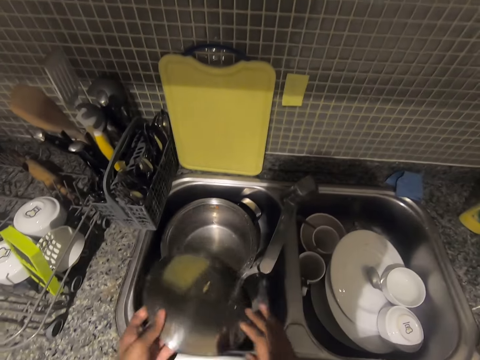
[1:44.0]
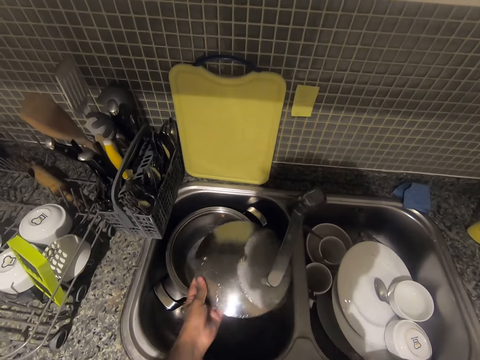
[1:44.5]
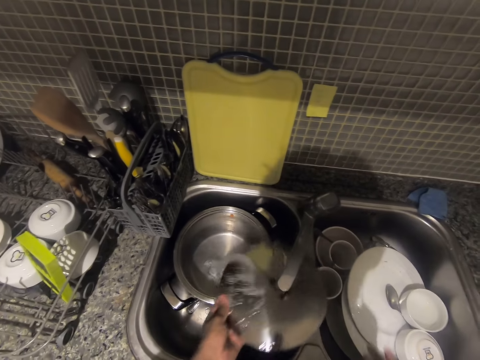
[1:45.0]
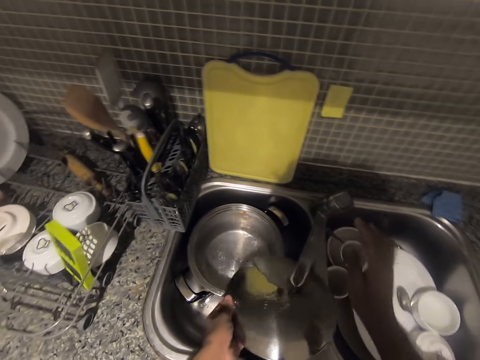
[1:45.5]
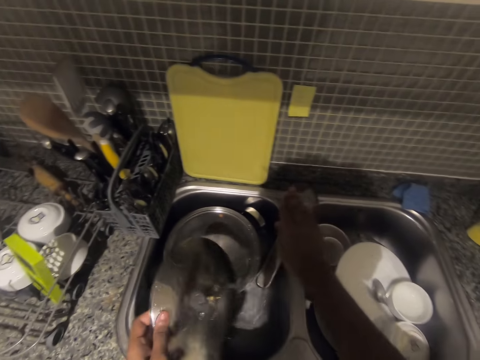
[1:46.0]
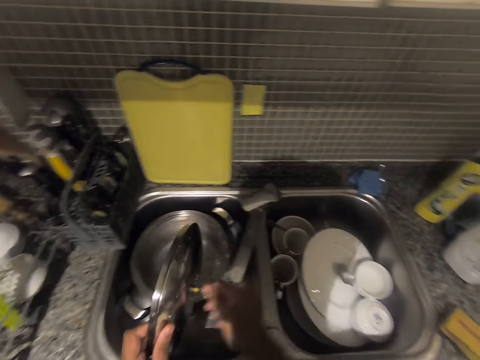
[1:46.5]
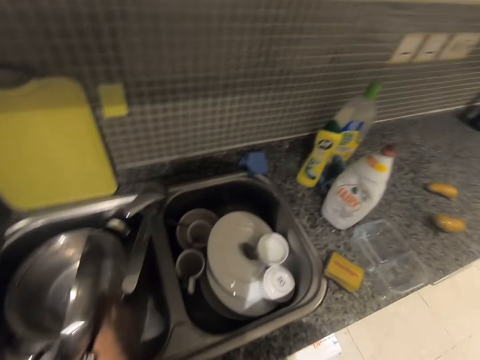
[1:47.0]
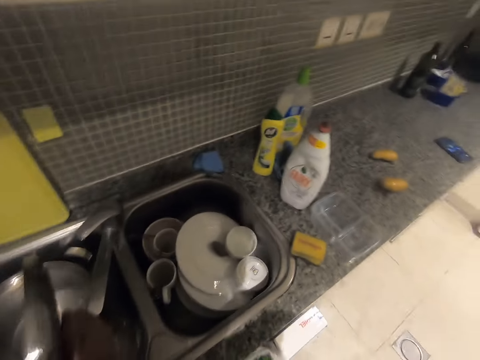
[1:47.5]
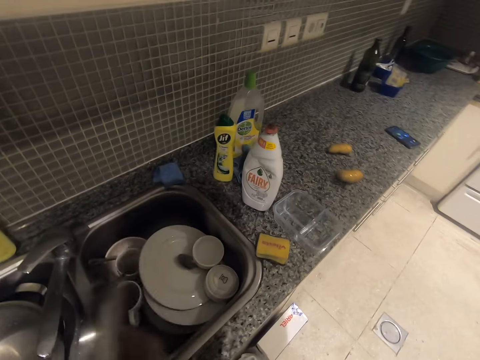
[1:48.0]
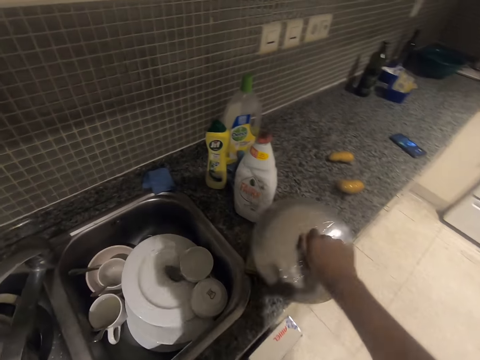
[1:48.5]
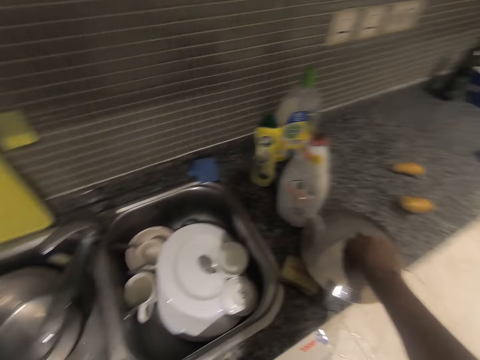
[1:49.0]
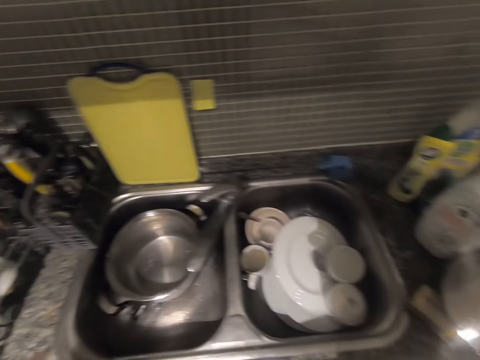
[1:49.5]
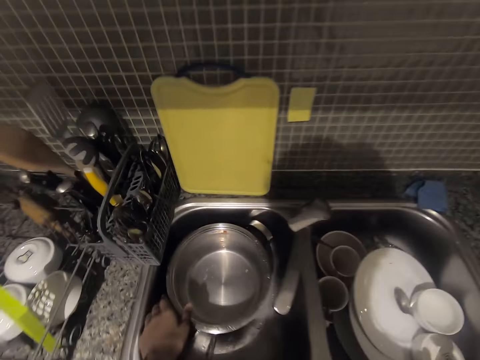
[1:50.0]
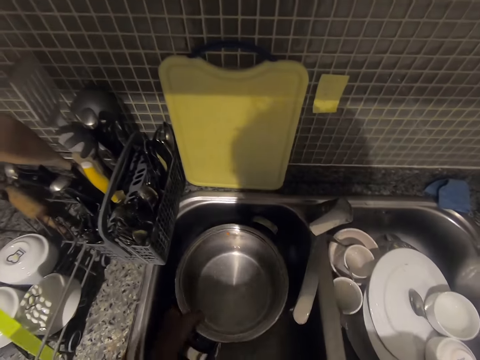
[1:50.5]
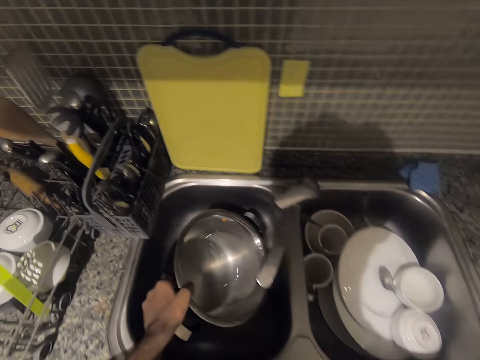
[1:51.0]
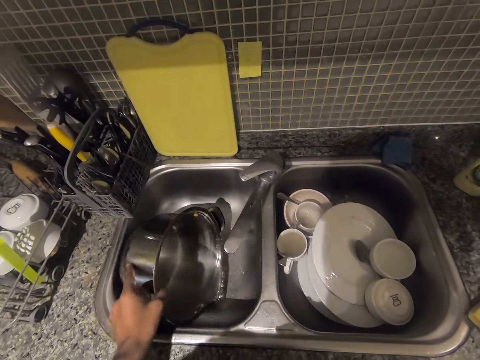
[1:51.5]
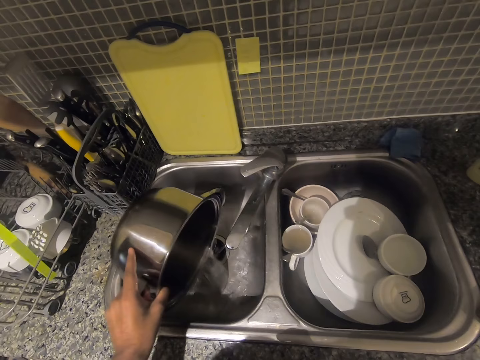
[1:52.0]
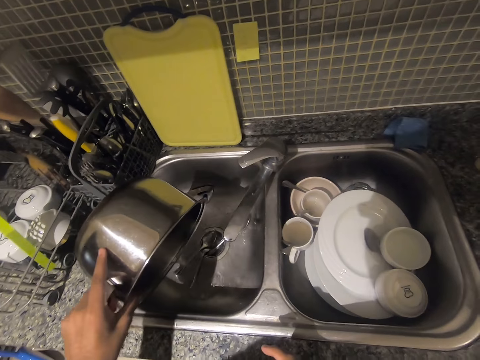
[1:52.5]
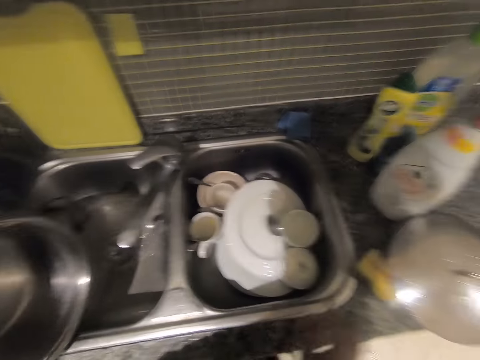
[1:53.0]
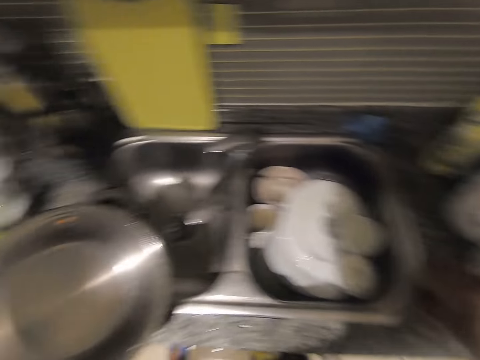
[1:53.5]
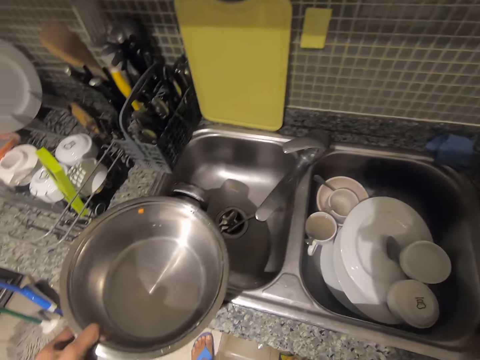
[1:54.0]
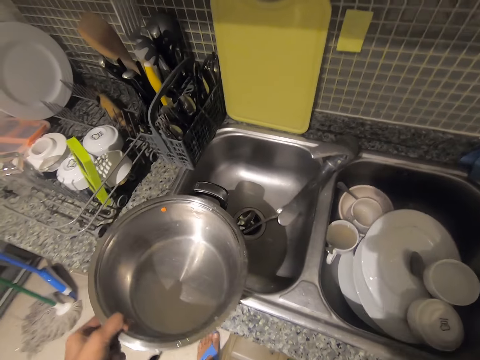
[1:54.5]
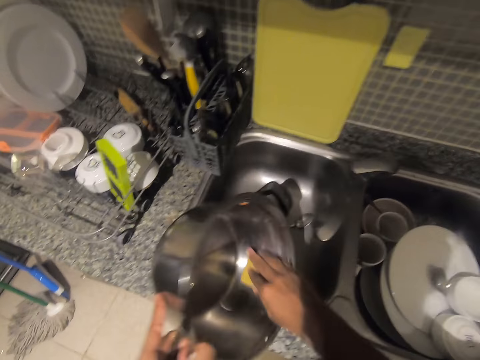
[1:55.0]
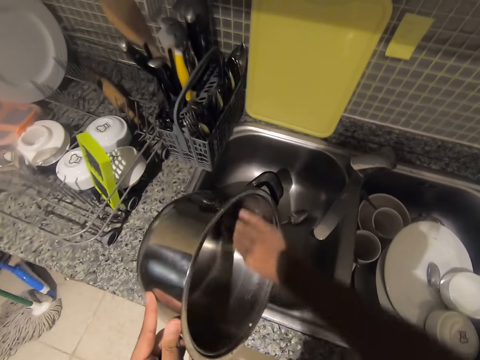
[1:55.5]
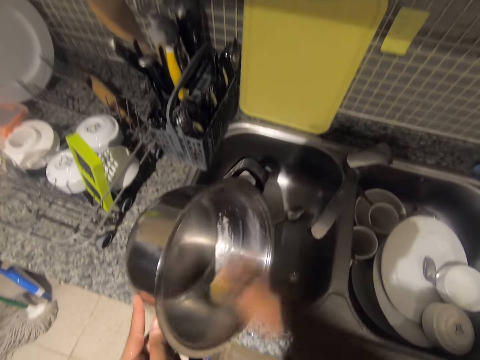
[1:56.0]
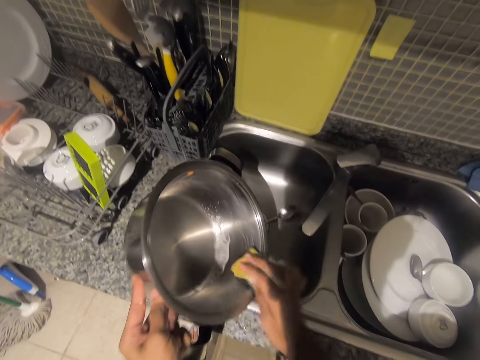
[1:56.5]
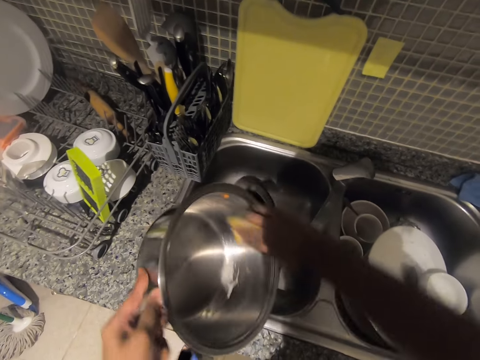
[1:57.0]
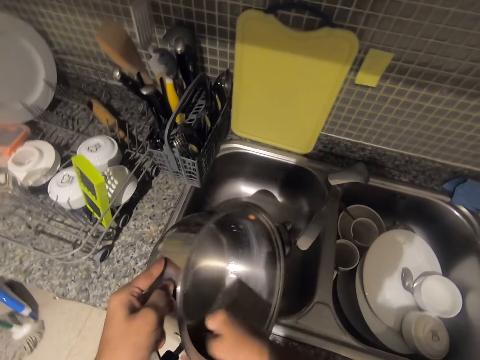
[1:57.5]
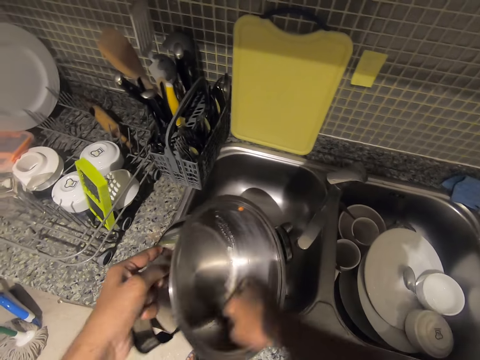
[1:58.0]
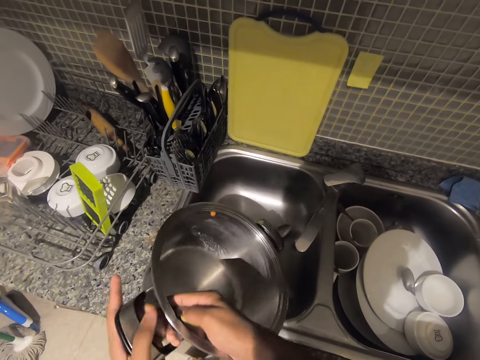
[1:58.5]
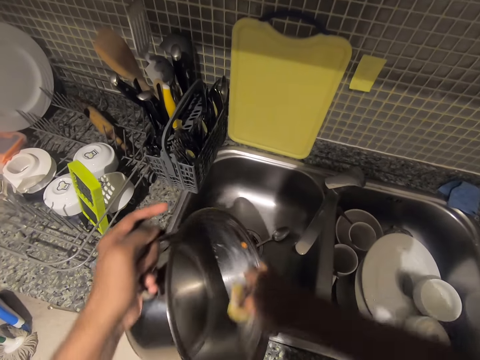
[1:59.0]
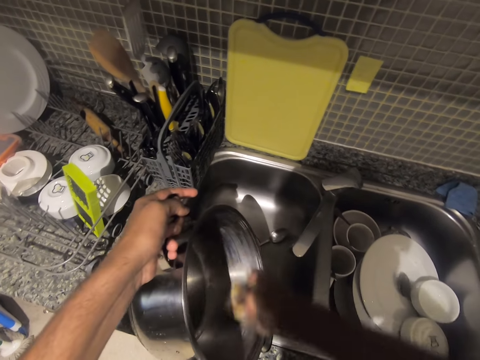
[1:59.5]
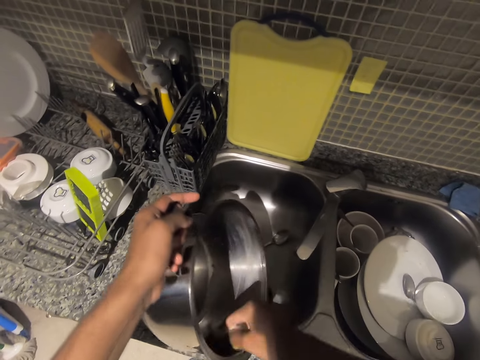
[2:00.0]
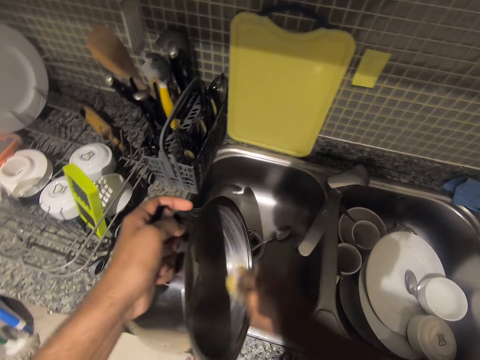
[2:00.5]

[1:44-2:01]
The camera wearer turns off the tap of the kitchen sink. They drop the cover of the cooking pot on the kitchen cabinet. They pick up a cooking pot from the sink. They pour water from the pot into the kitchen sink. They pick up a sponge. They wash the cooking pot with the sponge.

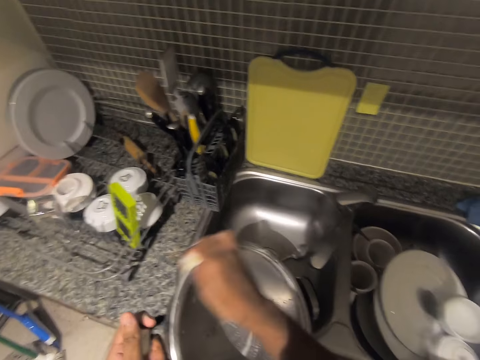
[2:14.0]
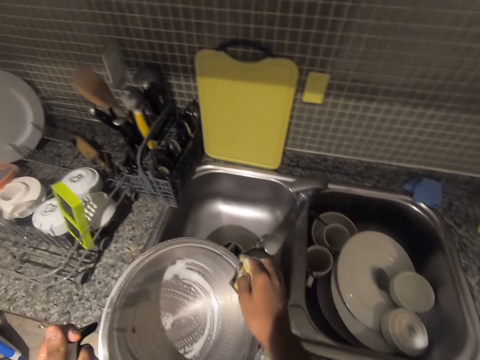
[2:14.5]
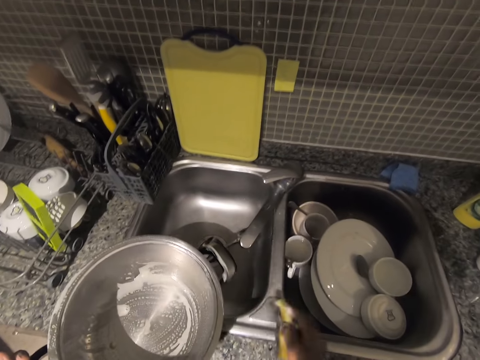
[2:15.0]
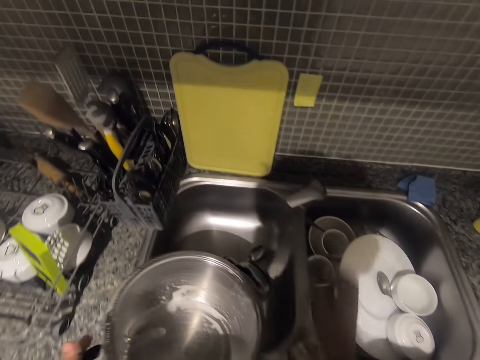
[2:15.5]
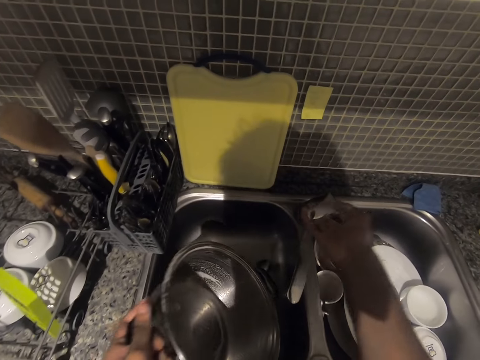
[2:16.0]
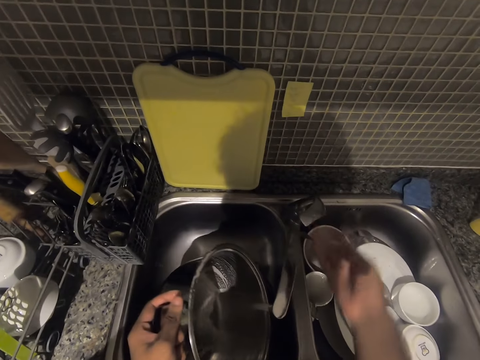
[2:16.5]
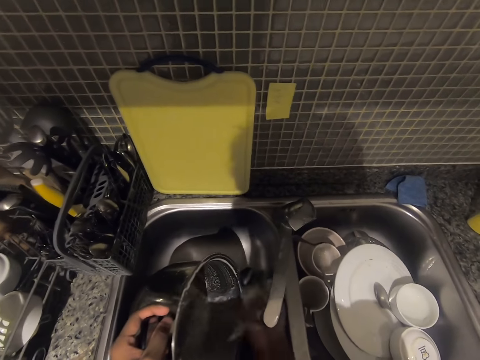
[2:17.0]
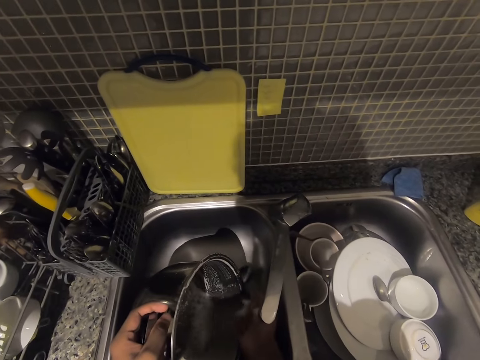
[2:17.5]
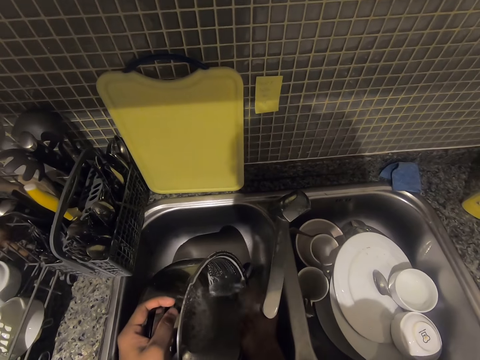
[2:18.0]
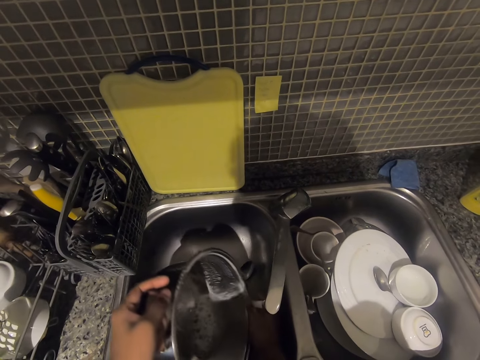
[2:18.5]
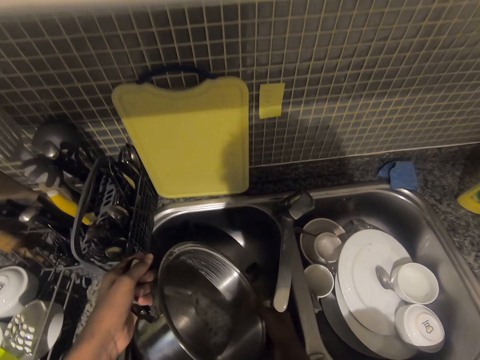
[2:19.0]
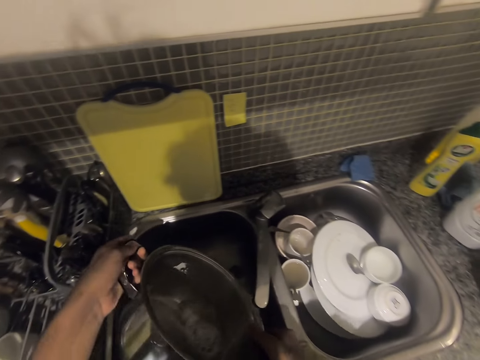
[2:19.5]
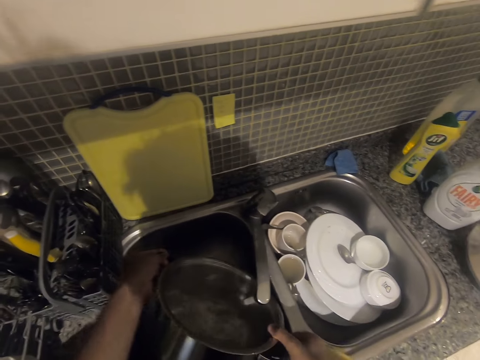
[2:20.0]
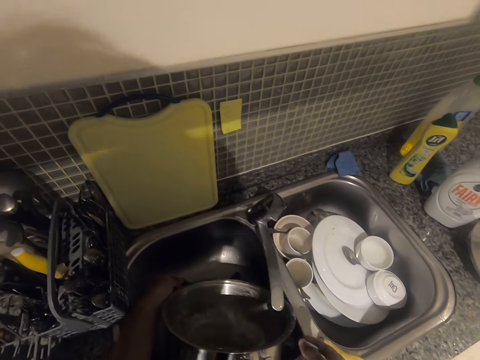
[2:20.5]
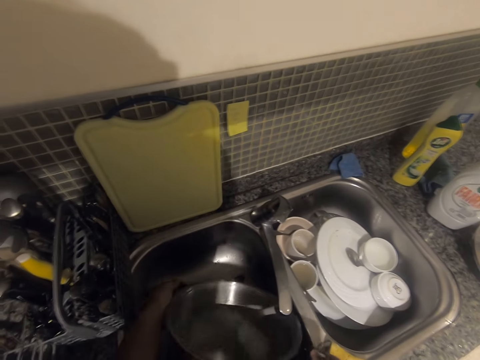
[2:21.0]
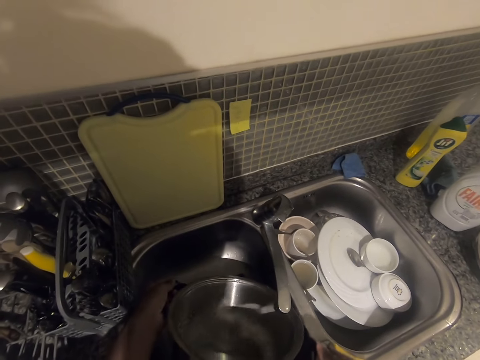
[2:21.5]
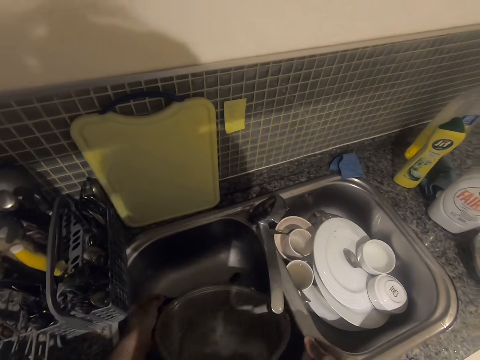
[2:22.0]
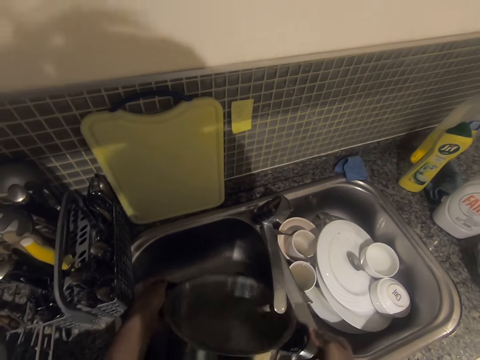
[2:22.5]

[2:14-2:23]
The camera wearer turns on the tap of the kitchen sink. They clean the cooking pot with water.
